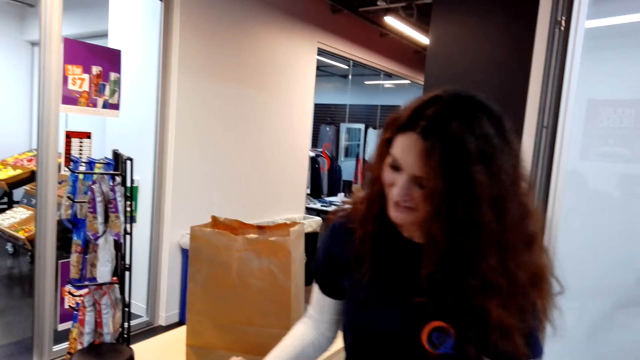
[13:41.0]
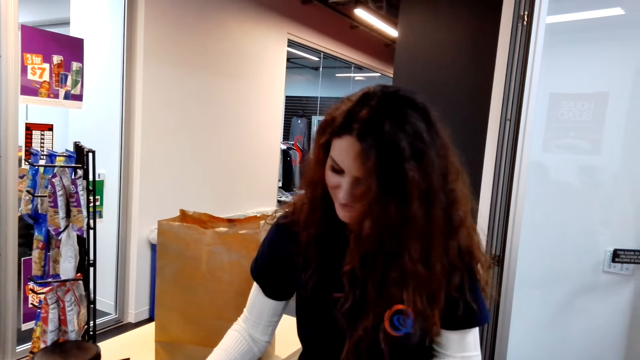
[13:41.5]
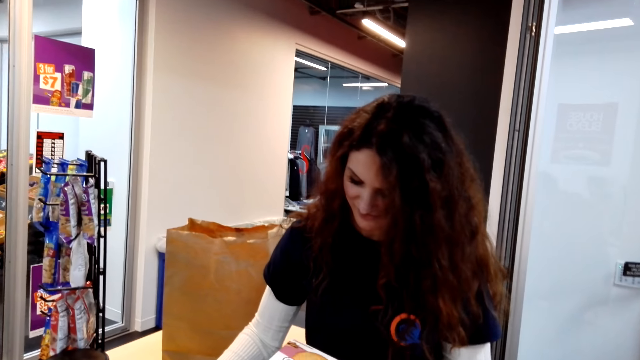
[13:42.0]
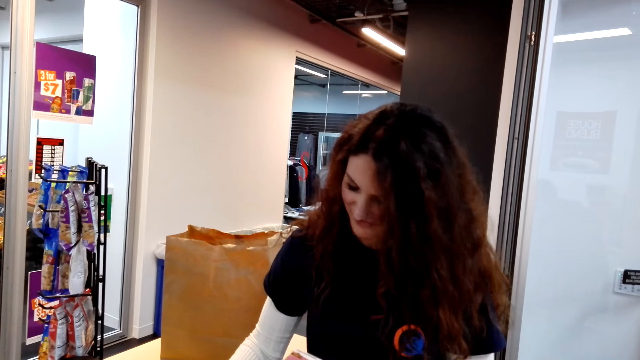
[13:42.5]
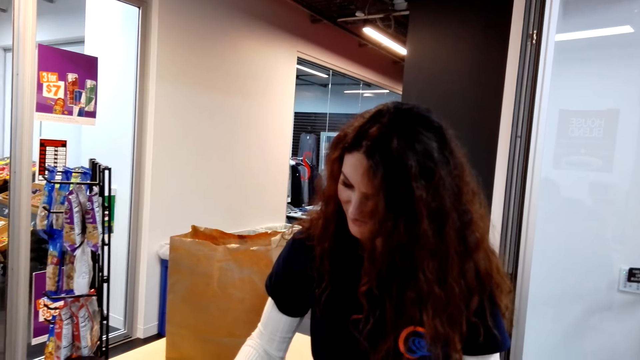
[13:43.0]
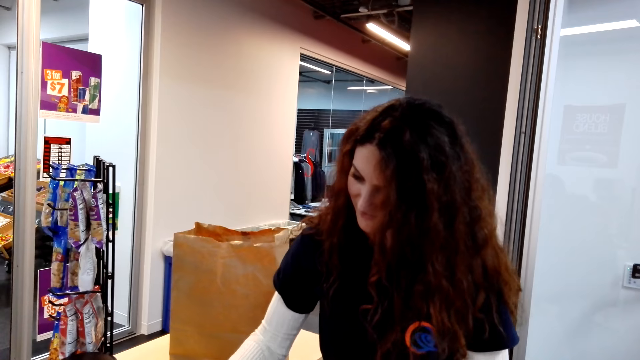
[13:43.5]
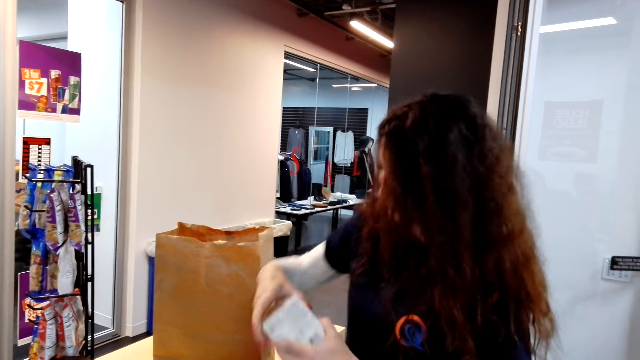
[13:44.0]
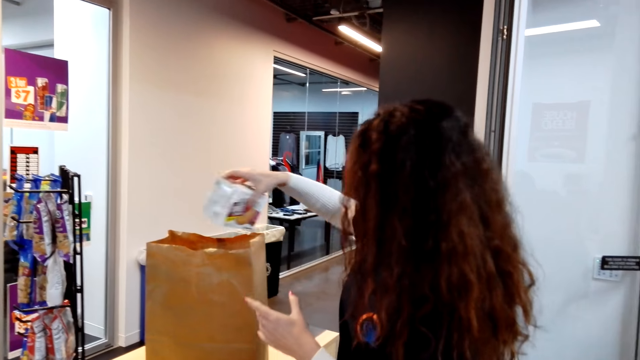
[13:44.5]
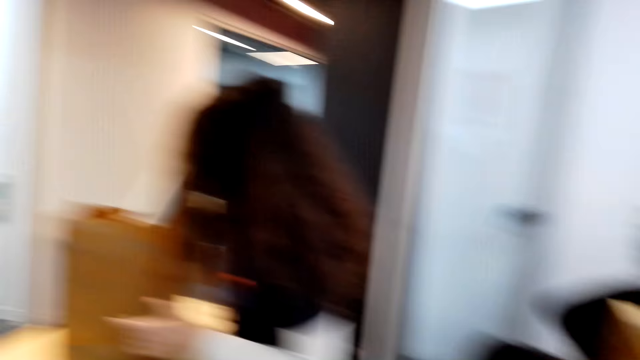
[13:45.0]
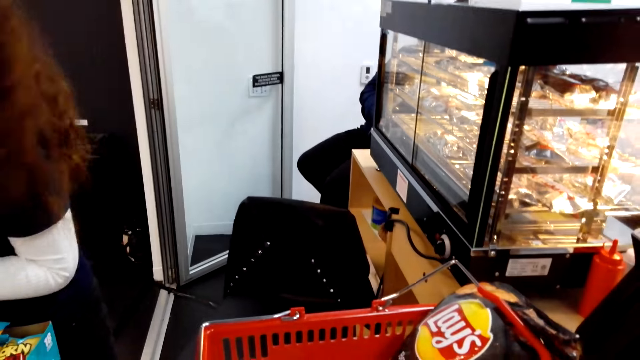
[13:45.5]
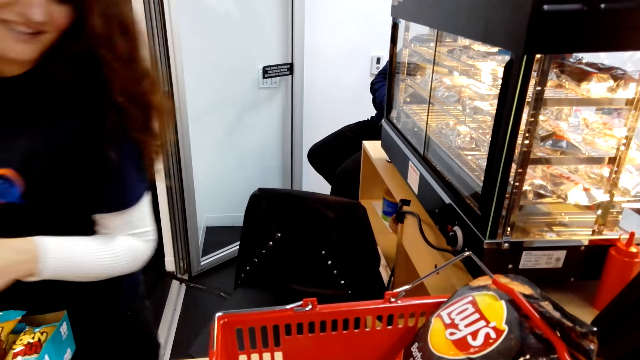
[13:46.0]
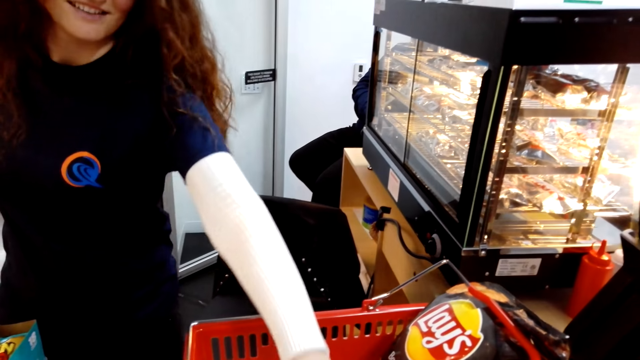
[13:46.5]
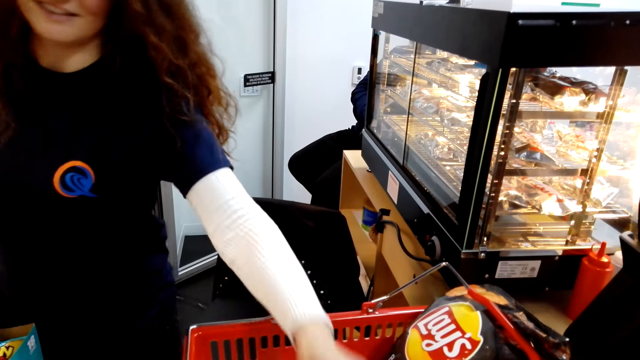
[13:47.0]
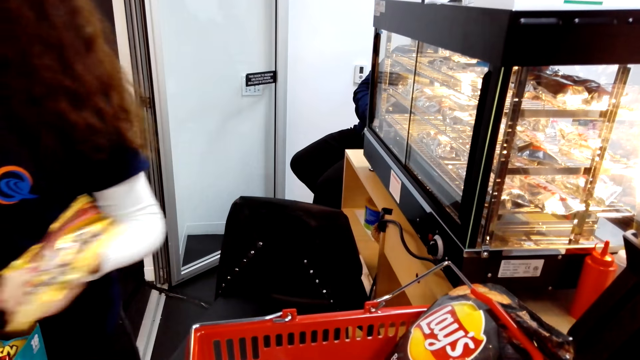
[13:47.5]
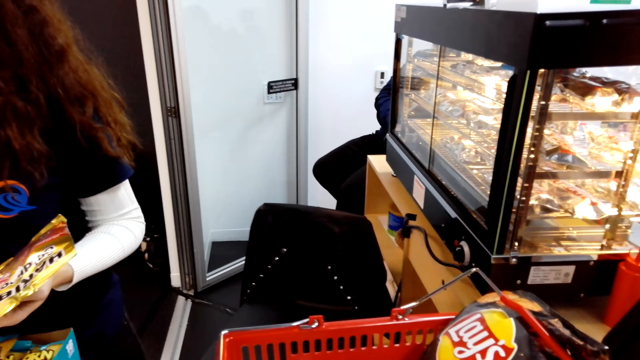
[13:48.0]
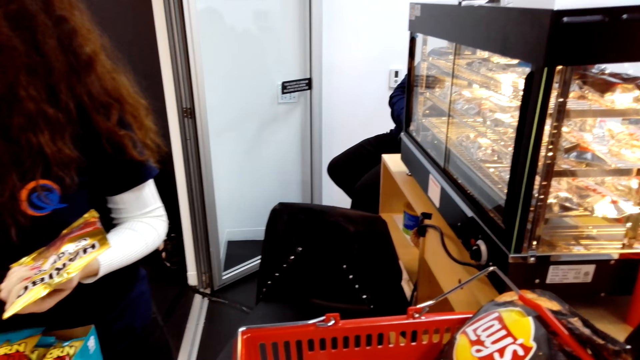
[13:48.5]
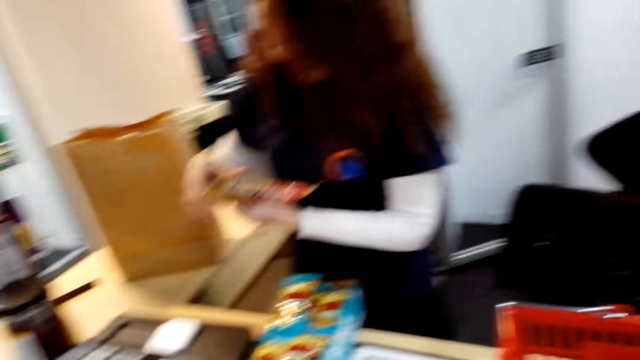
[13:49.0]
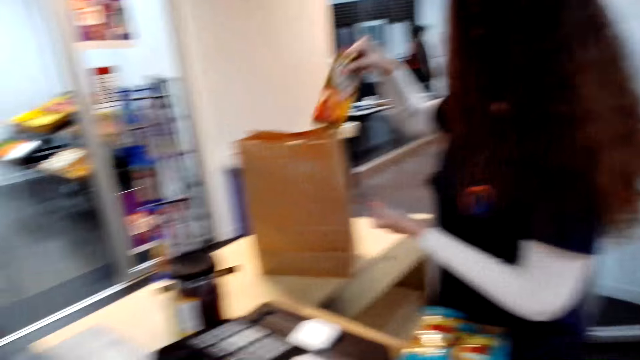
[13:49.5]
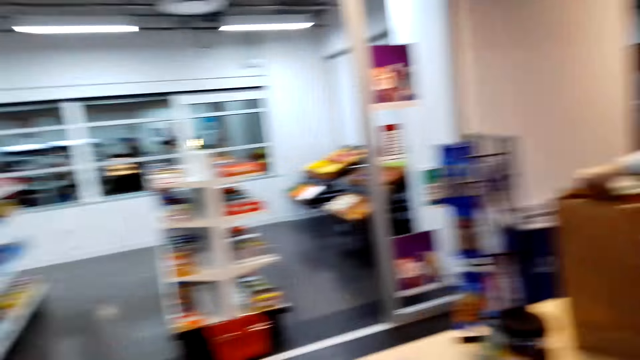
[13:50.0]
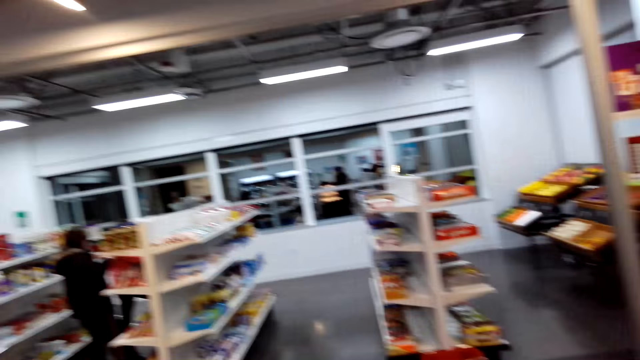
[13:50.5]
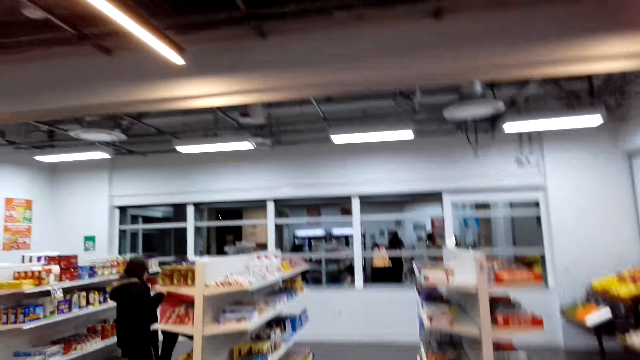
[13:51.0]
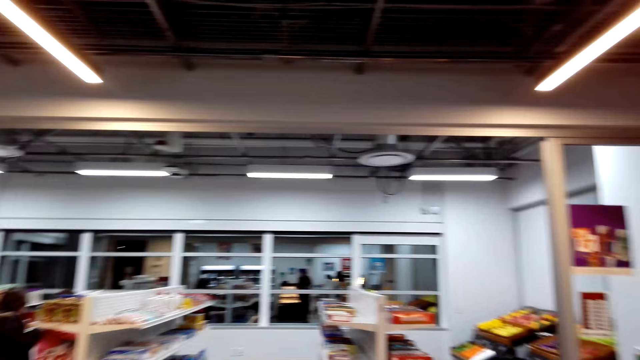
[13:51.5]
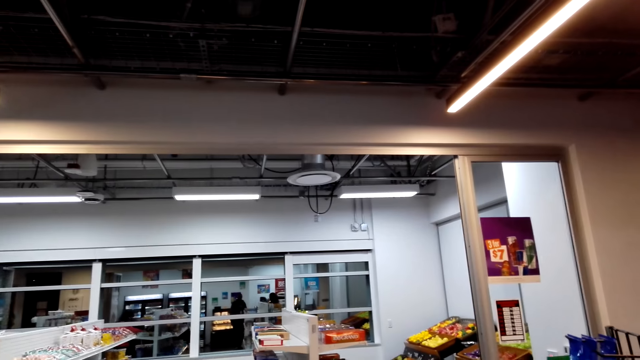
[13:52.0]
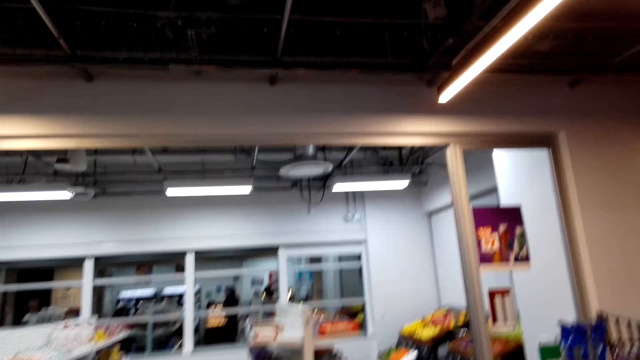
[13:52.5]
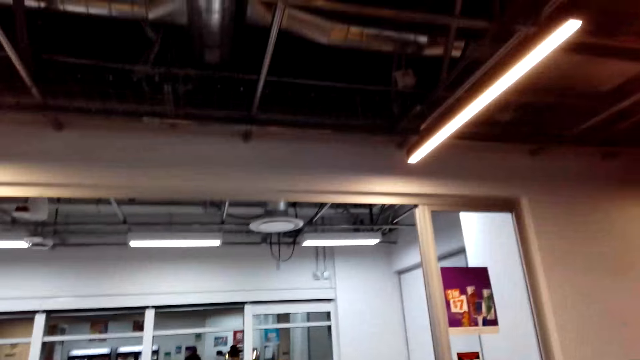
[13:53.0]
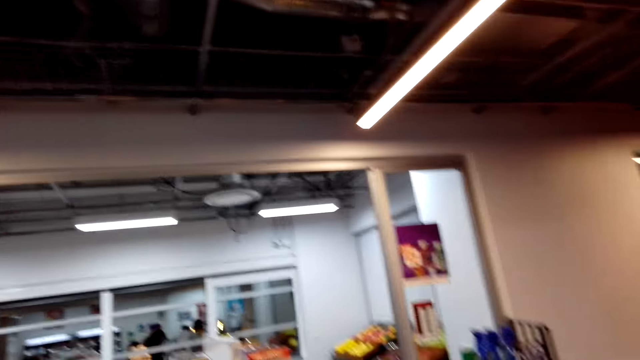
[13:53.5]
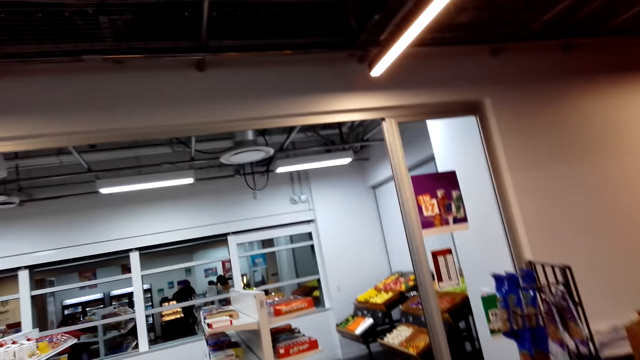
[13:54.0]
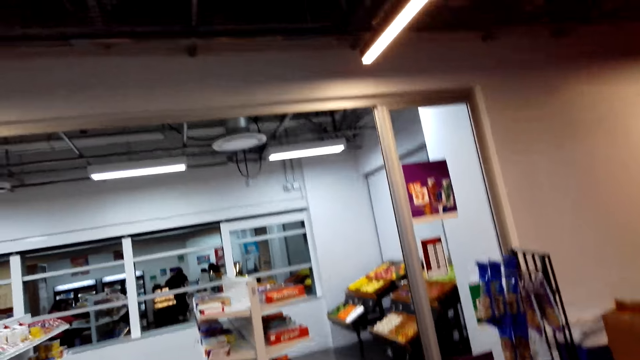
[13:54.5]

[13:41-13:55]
A cashier bills items from a shopping basket on a counter with a billing machine. The cashier packs an item in a carrier bag. The camera wearer looks around a shop.

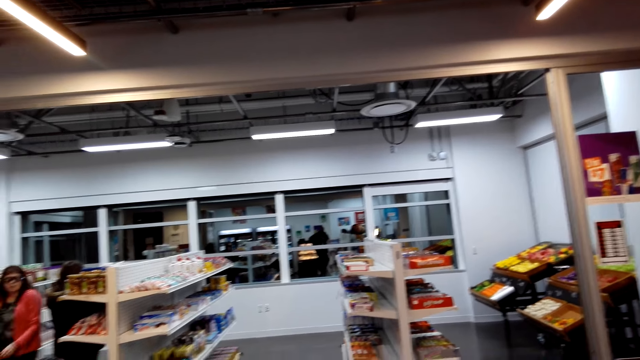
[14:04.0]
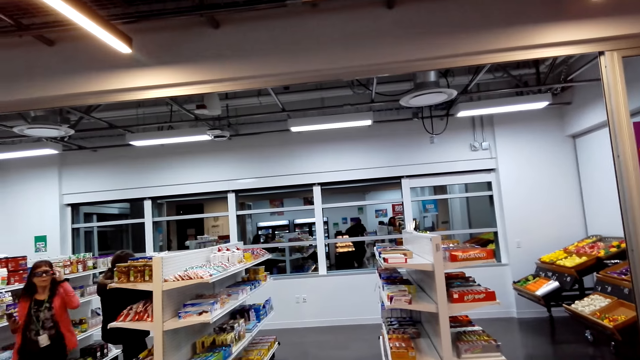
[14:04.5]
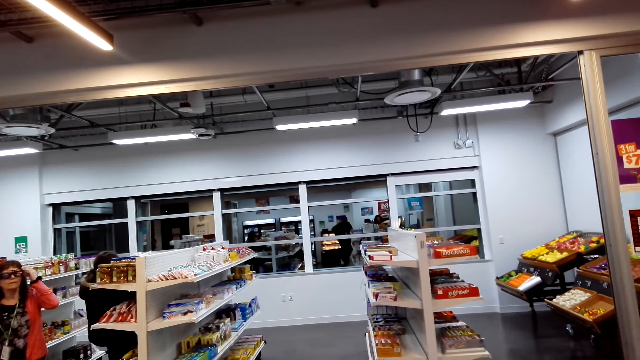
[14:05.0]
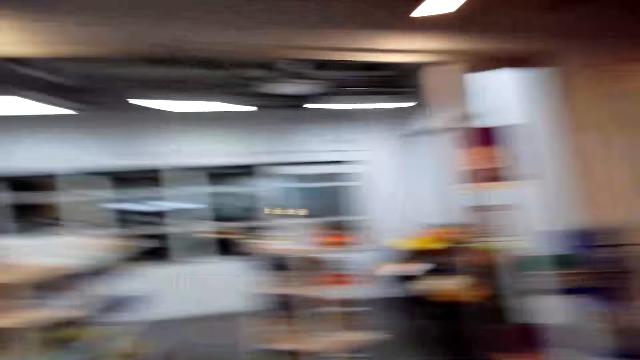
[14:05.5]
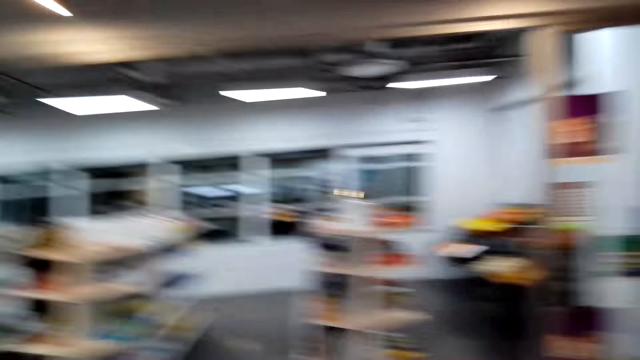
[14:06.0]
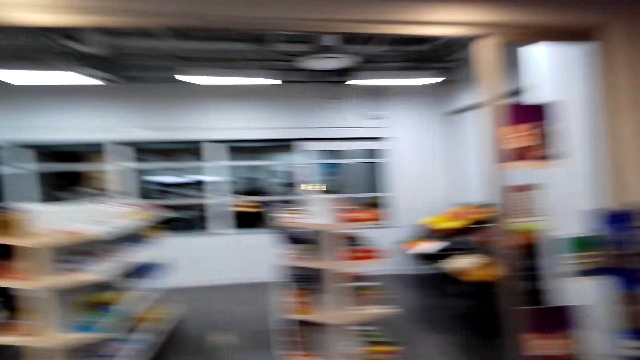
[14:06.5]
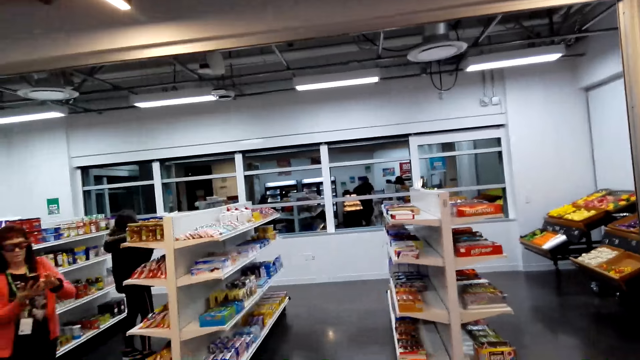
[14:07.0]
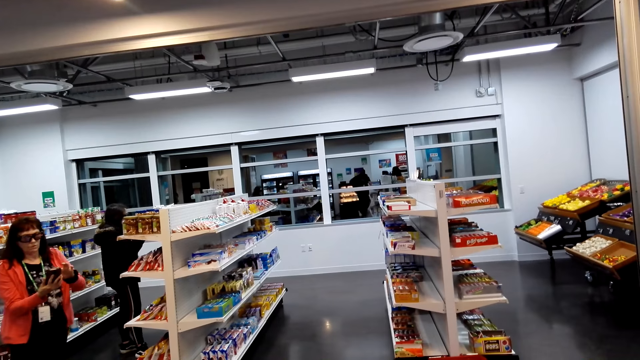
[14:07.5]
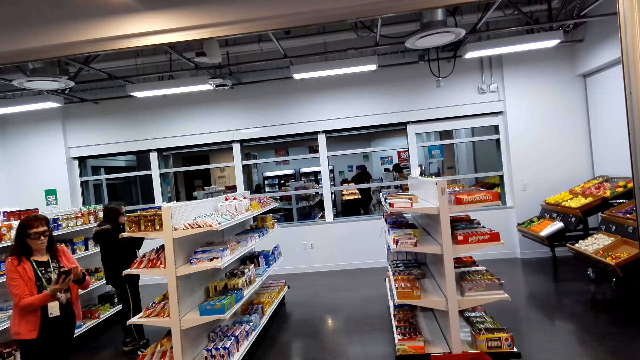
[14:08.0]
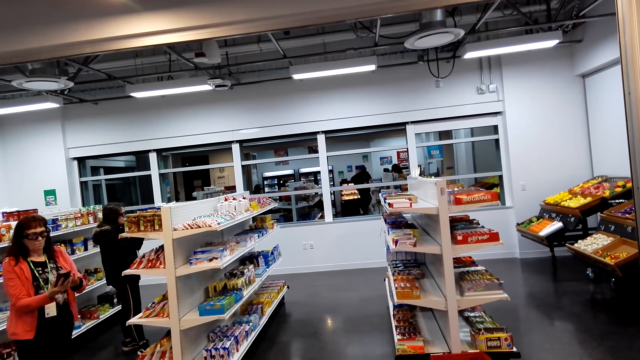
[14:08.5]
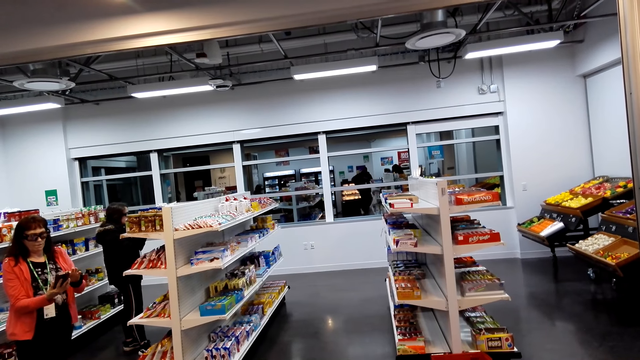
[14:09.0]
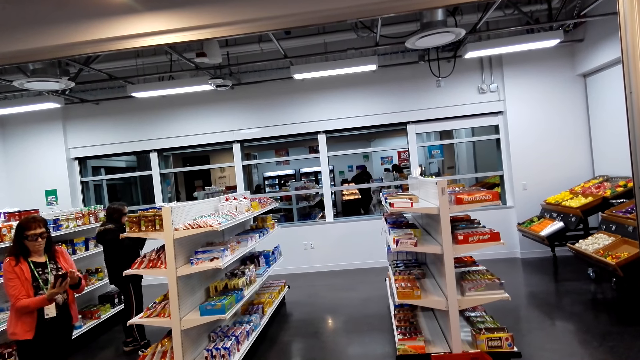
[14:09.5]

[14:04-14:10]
The camera wearer observes a shop customer.
